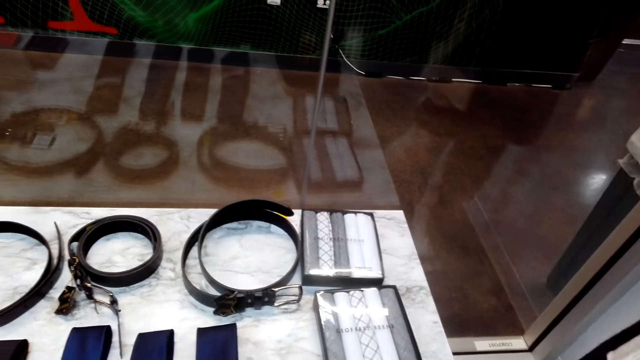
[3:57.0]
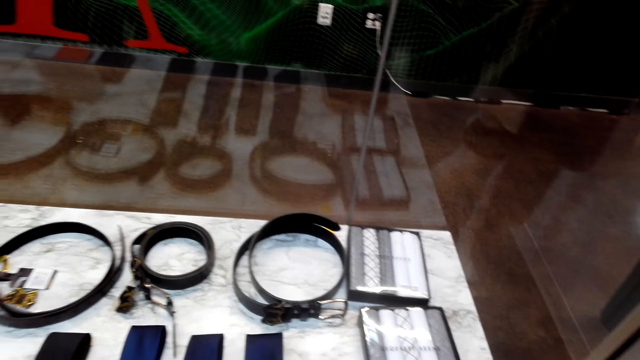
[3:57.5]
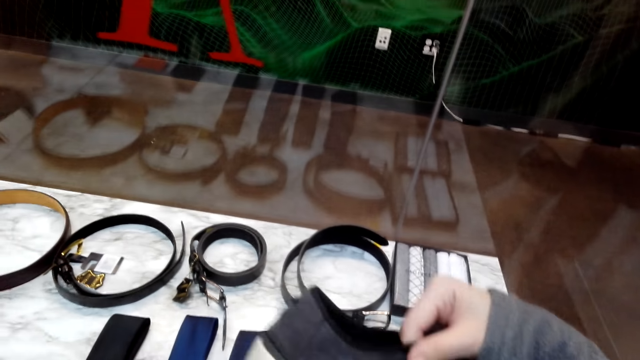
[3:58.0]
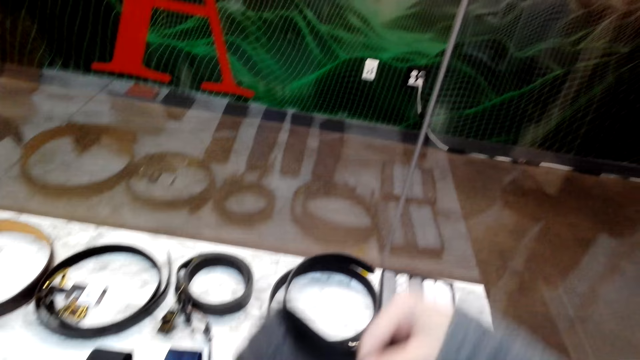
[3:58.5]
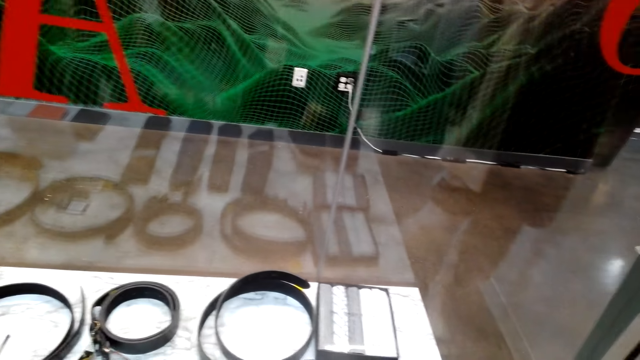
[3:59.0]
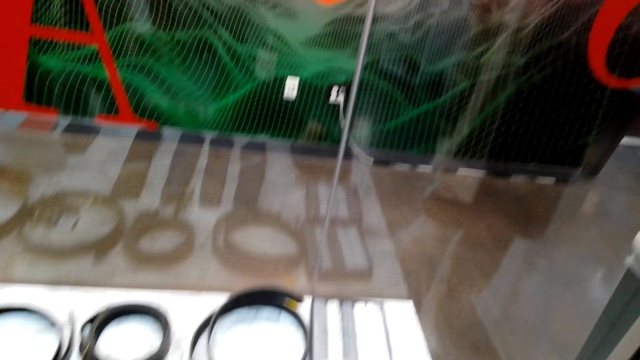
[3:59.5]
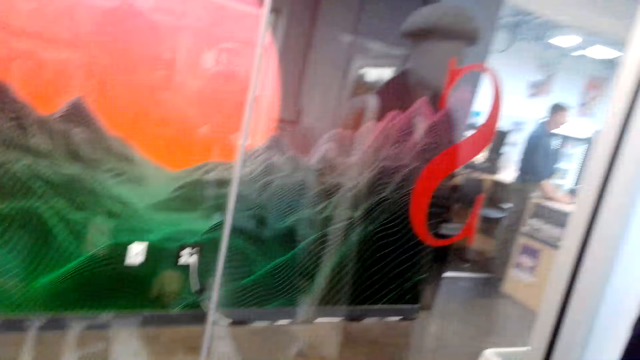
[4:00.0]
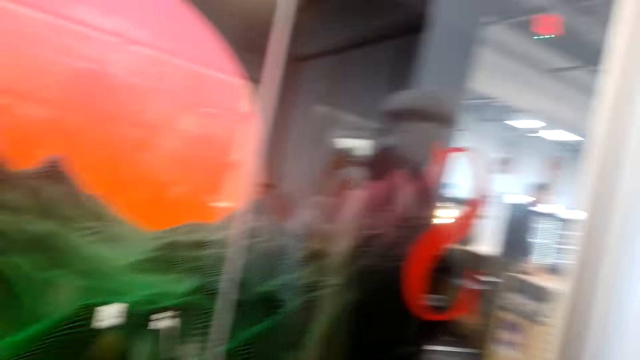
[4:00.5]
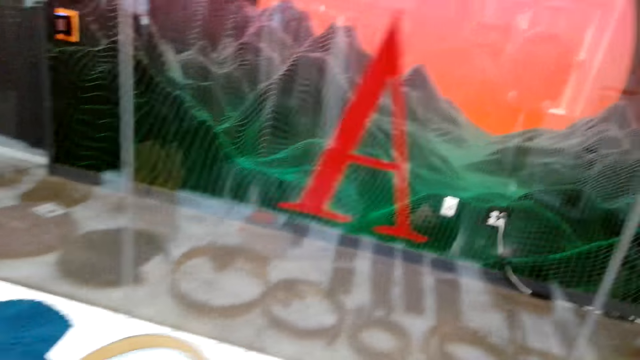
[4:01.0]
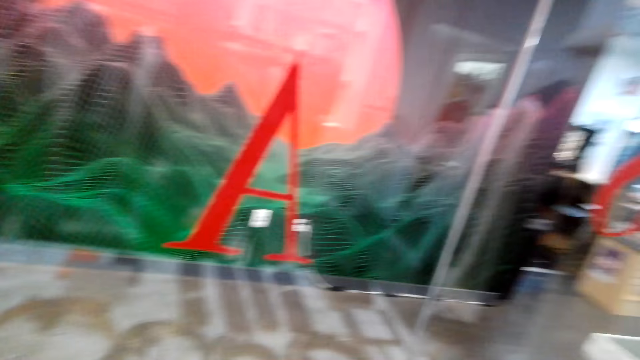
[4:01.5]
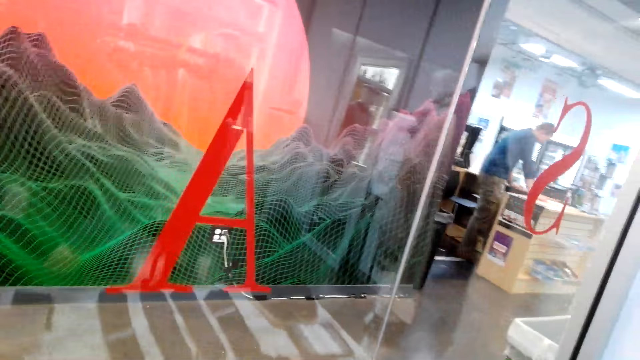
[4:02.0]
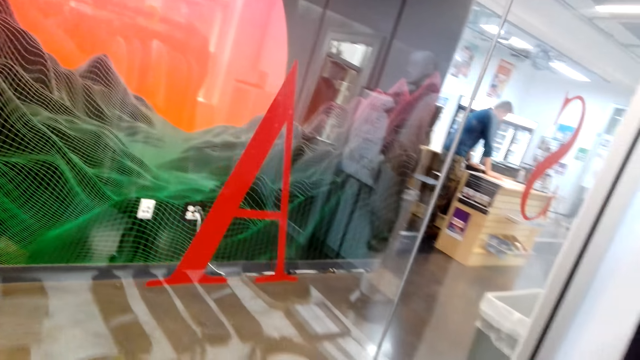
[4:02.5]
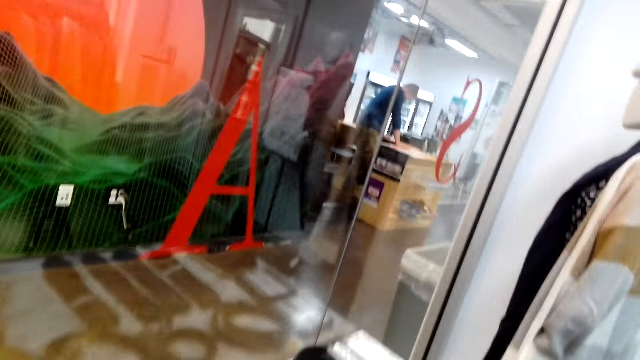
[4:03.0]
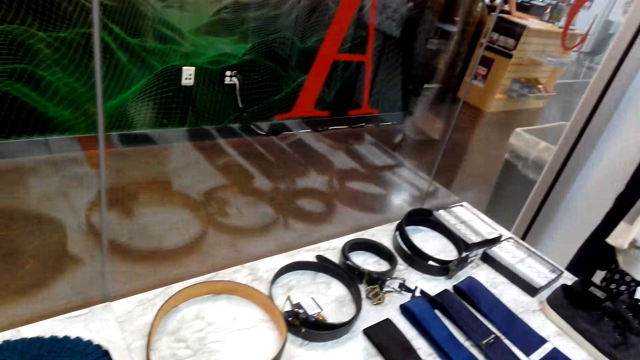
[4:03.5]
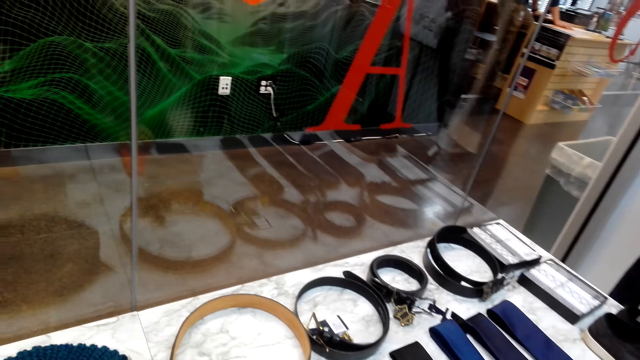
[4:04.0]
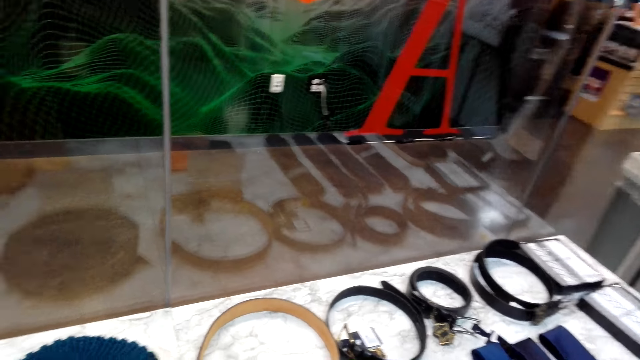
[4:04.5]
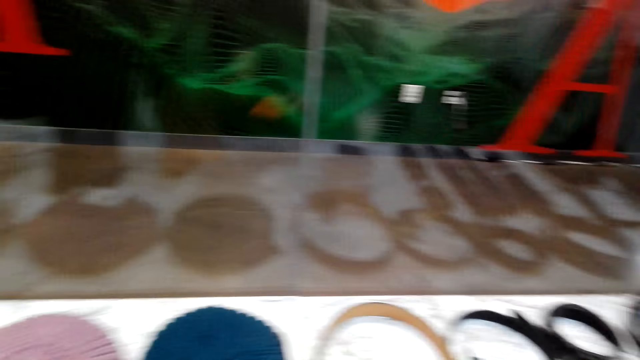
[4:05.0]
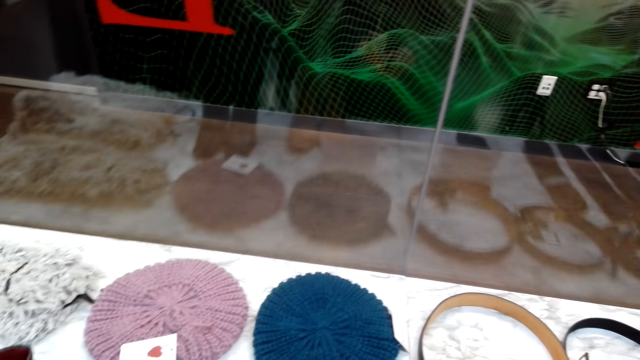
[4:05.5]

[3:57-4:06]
The camera wearer looks around. They pick shoes from the counter. They put down the shoe. They look around. They turn around the counter.

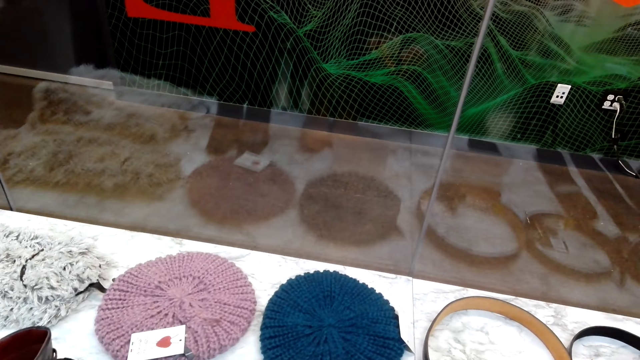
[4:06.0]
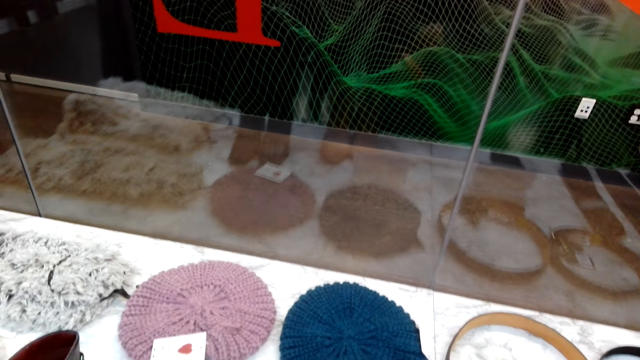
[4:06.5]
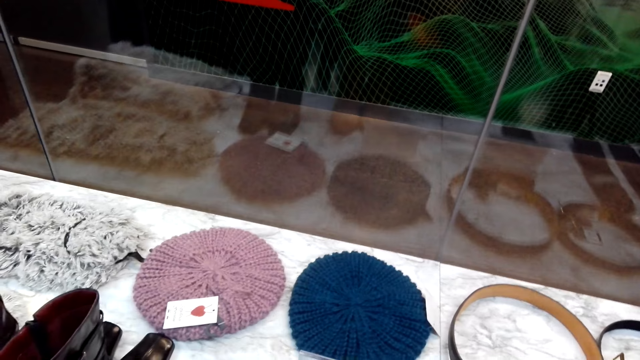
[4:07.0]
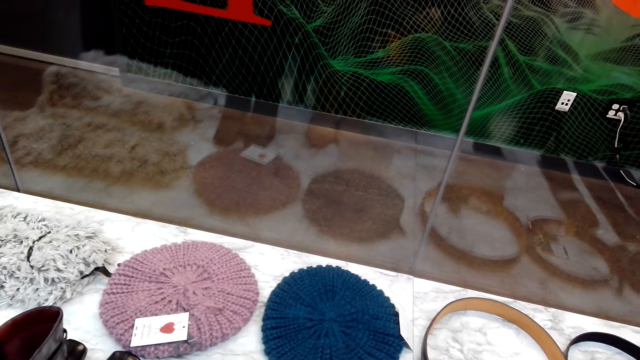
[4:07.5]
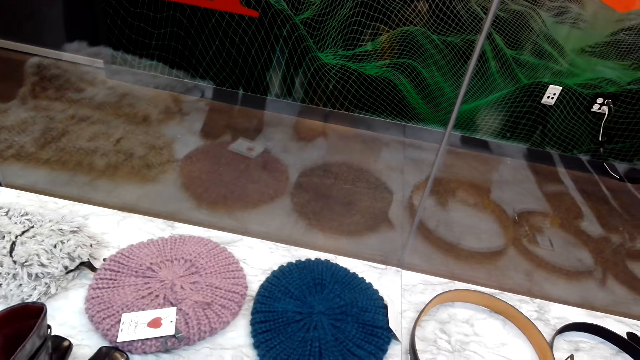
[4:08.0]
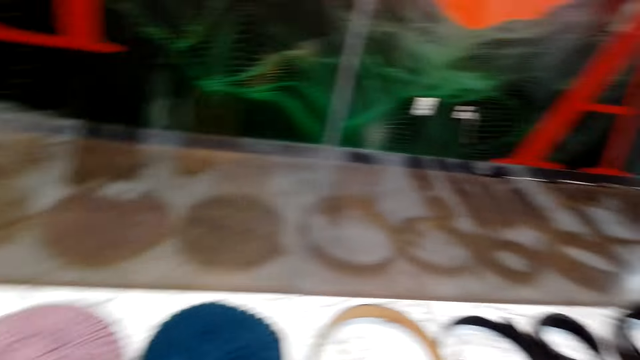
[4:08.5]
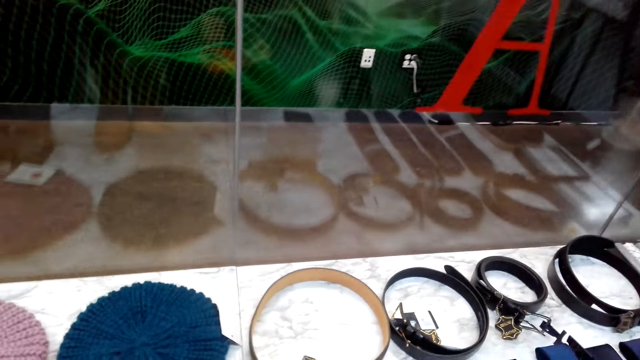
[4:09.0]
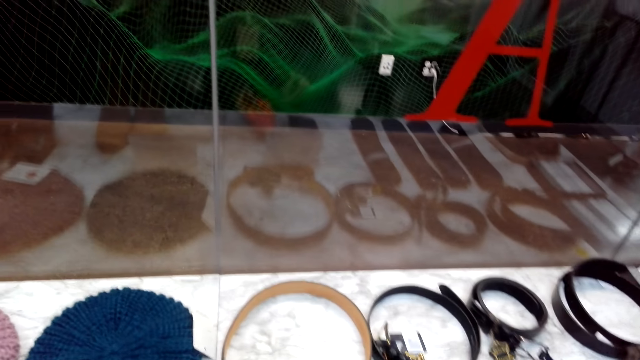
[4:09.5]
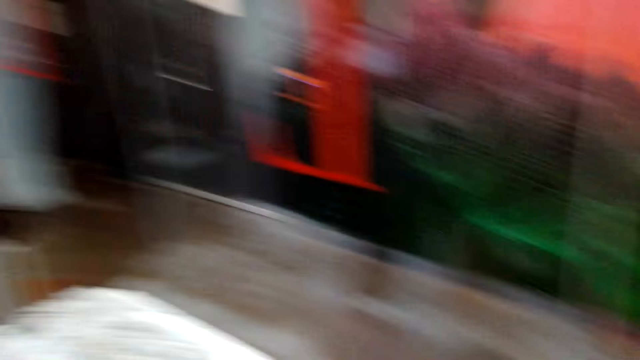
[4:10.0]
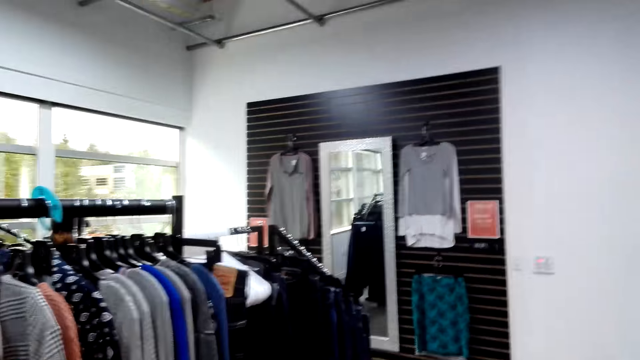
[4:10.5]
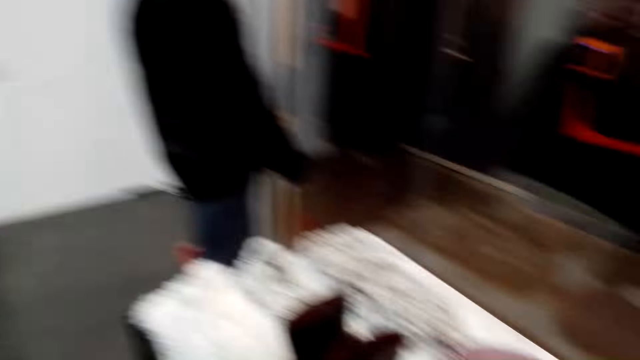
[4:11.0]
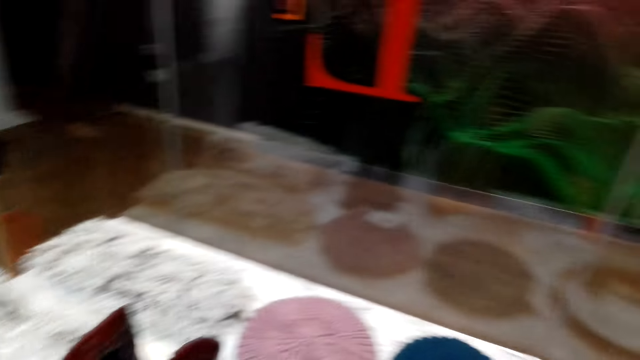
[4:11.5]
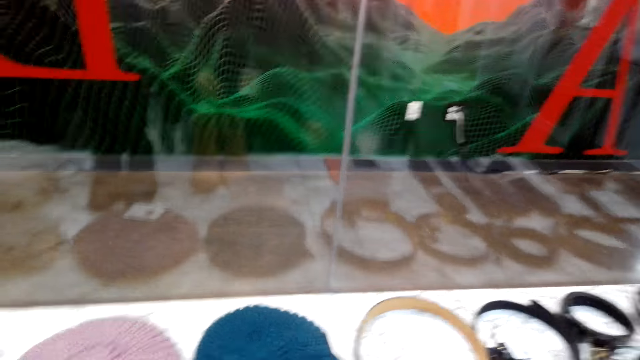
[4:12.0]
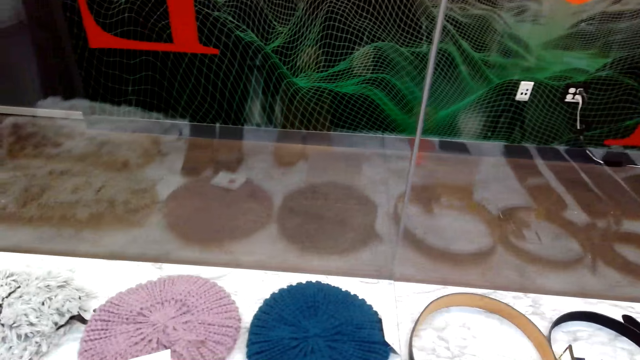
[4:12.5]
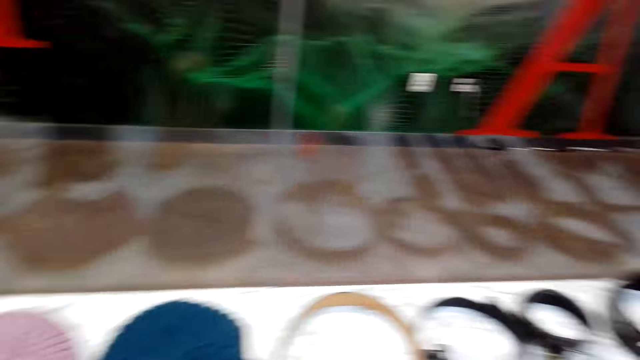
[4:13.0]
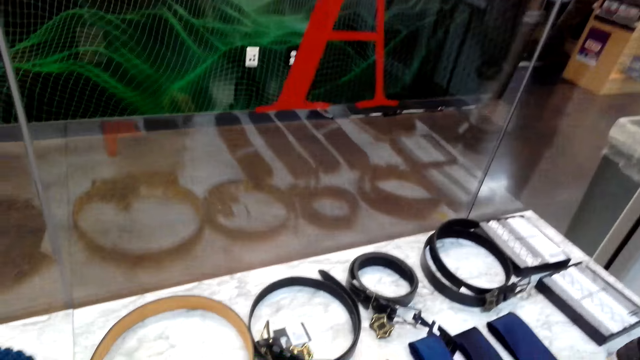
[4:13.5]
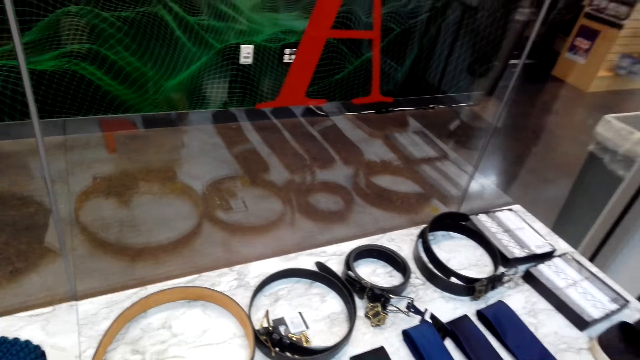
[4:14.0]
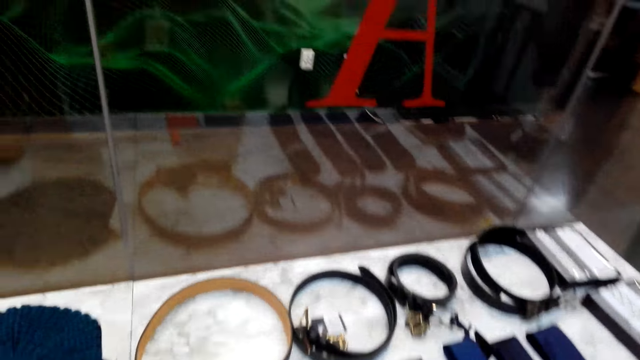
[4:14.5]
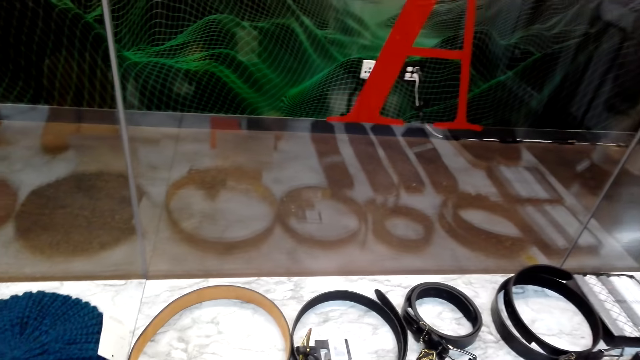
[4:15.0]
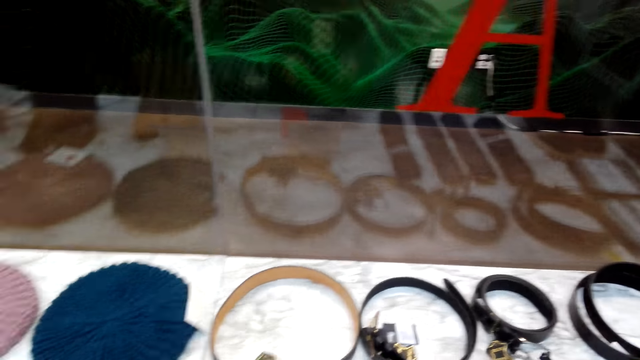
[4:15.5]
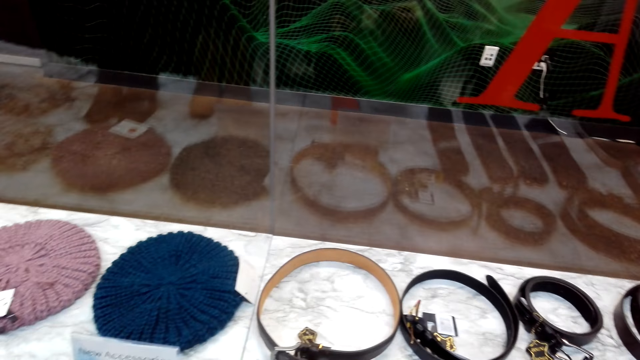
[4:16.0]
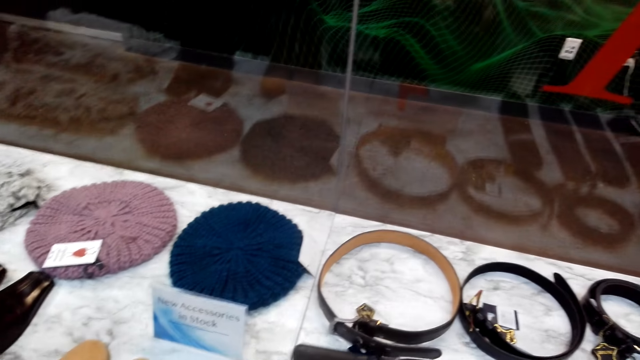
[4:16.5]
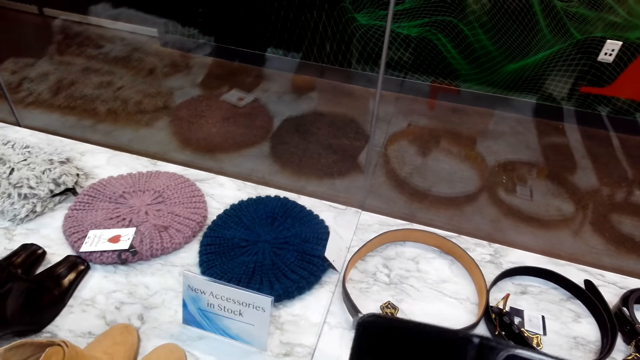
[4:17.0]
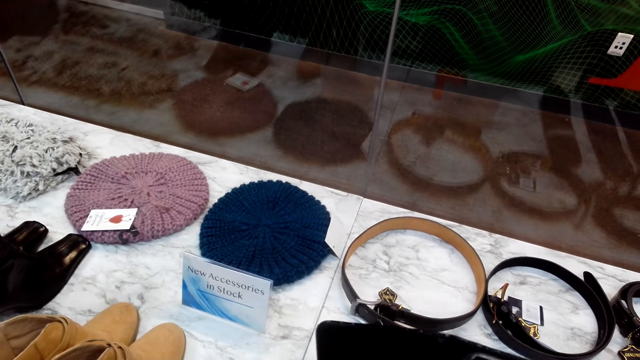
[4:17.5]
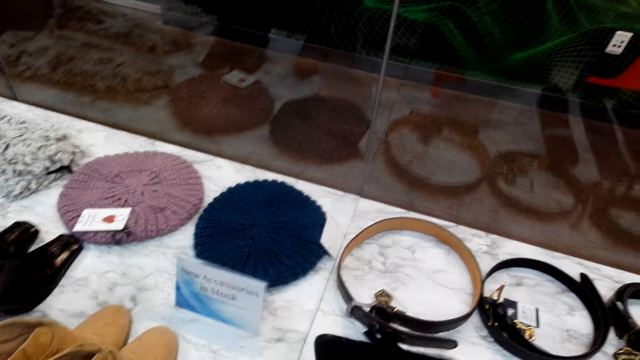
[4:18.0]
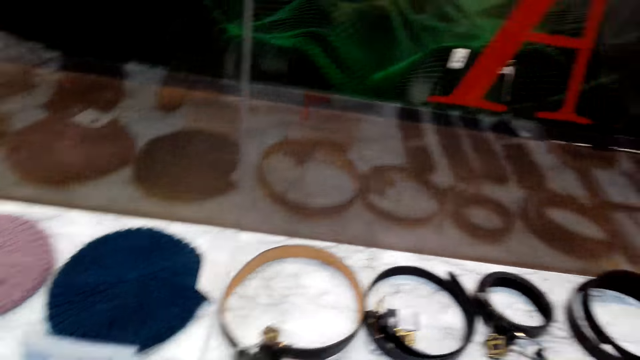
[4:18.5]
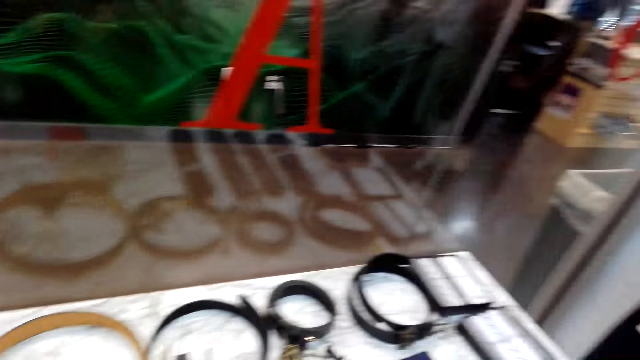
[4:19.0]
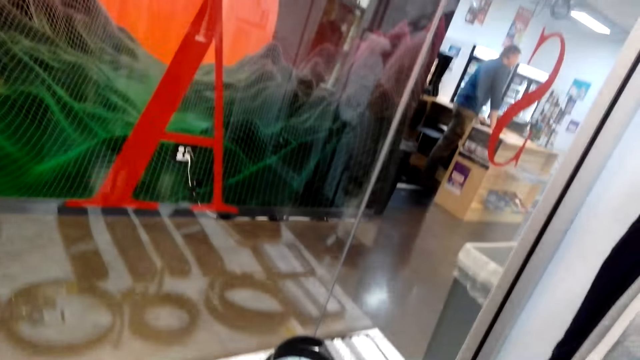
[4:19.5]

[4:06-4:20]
The camera wearer holds something. They look around. They pick shoes up from the counter. They put down something.
